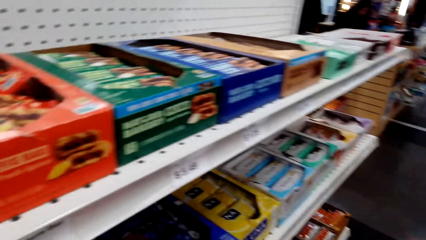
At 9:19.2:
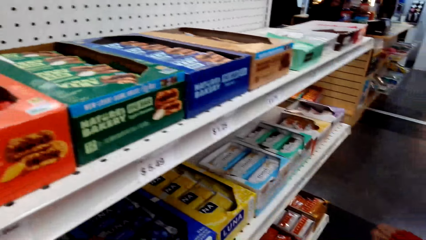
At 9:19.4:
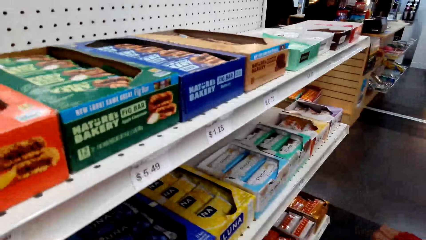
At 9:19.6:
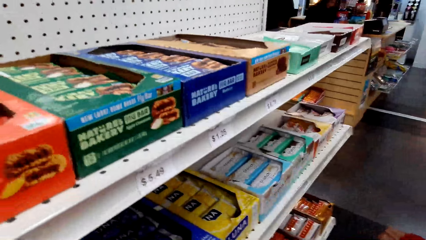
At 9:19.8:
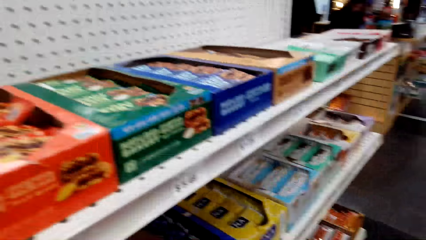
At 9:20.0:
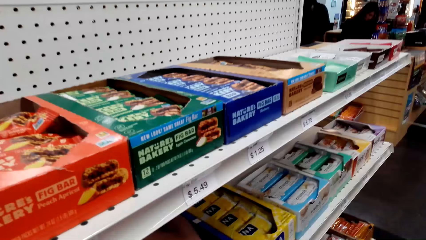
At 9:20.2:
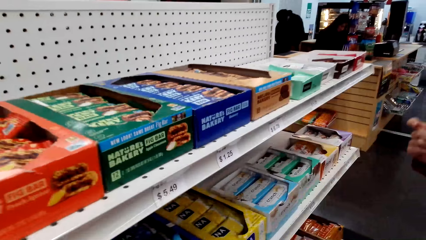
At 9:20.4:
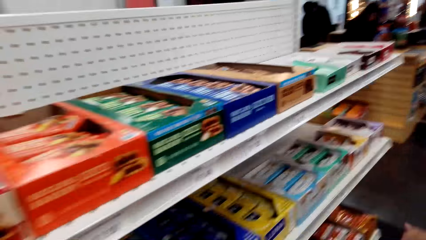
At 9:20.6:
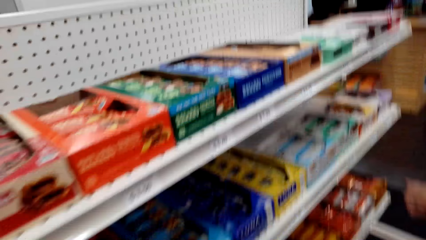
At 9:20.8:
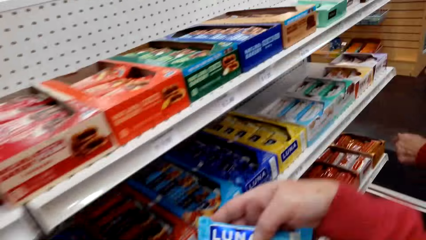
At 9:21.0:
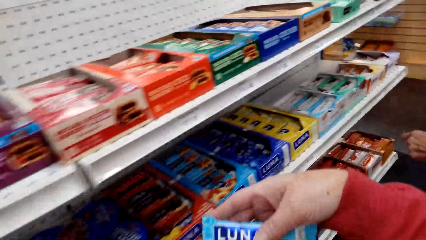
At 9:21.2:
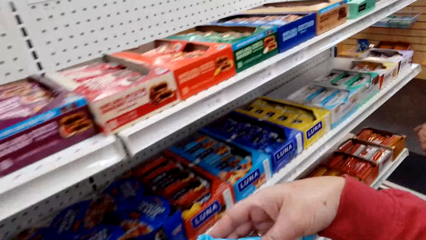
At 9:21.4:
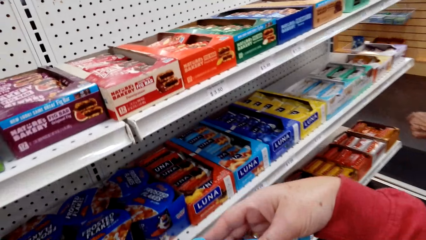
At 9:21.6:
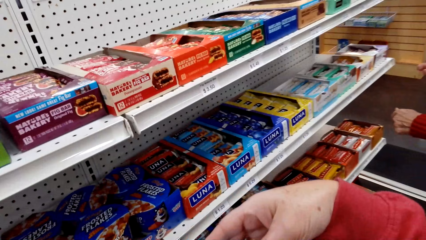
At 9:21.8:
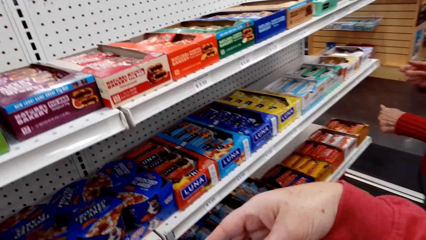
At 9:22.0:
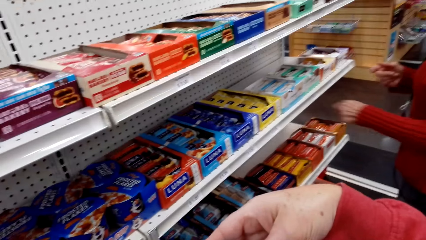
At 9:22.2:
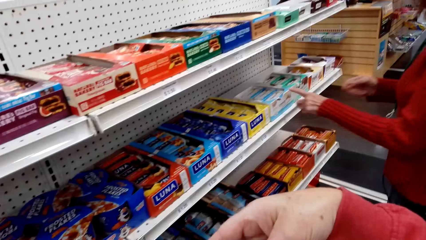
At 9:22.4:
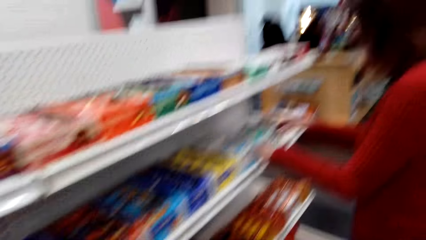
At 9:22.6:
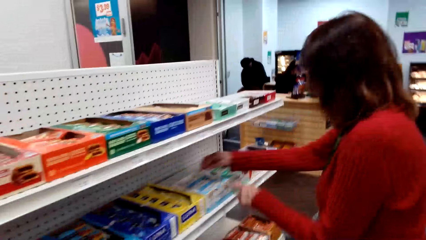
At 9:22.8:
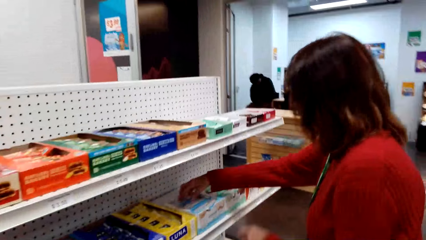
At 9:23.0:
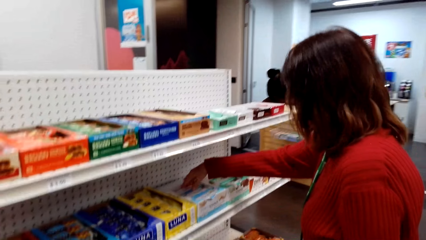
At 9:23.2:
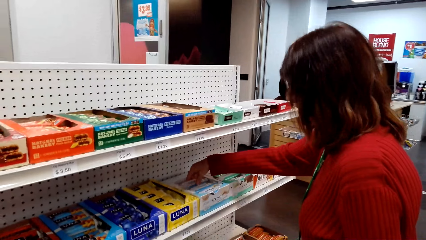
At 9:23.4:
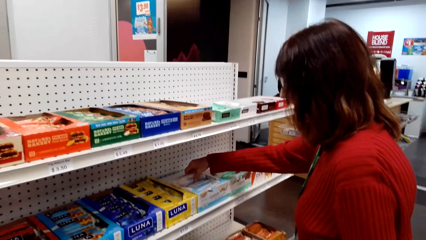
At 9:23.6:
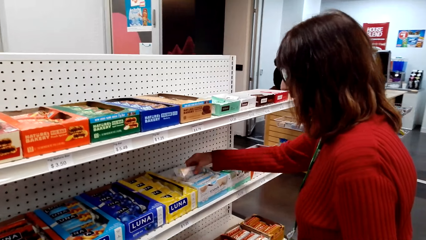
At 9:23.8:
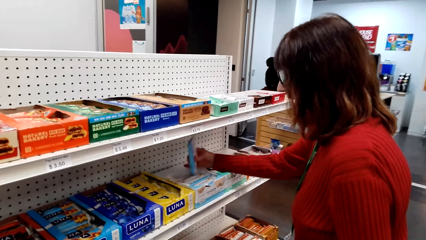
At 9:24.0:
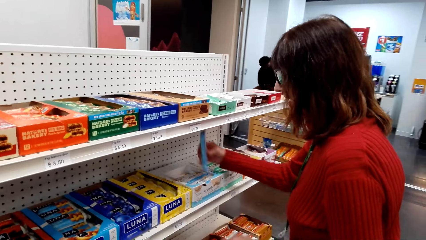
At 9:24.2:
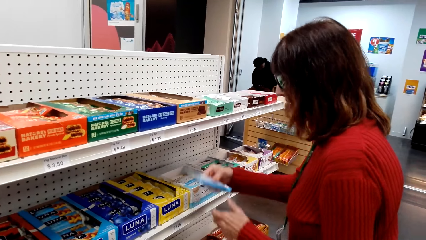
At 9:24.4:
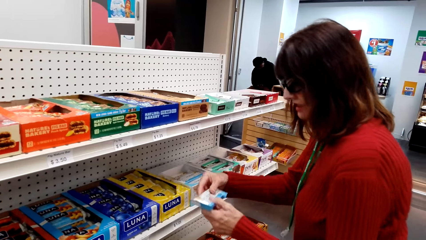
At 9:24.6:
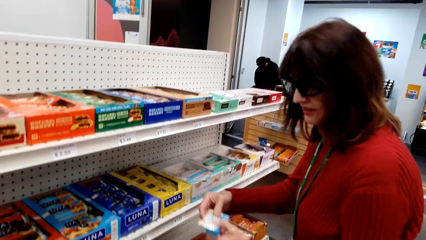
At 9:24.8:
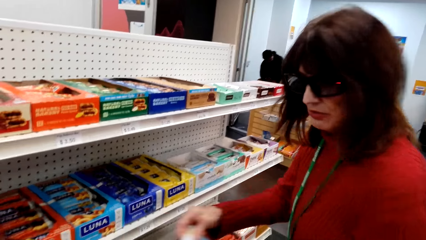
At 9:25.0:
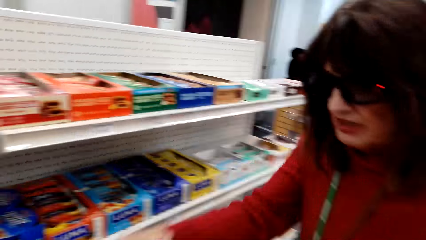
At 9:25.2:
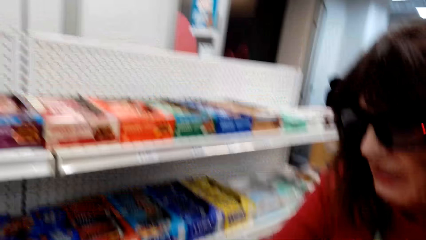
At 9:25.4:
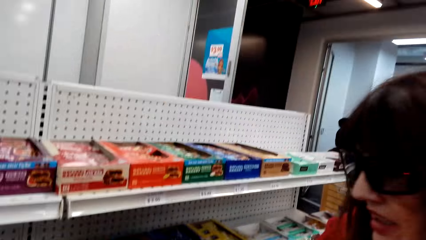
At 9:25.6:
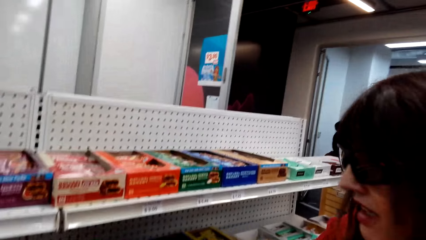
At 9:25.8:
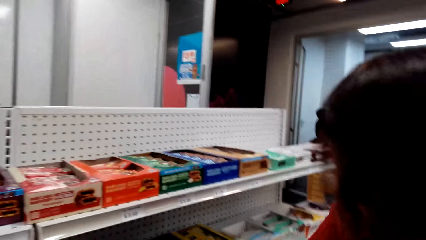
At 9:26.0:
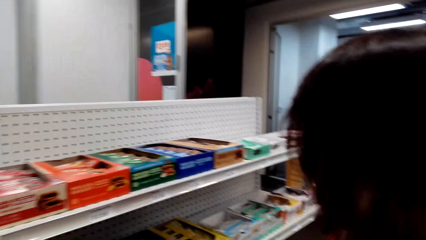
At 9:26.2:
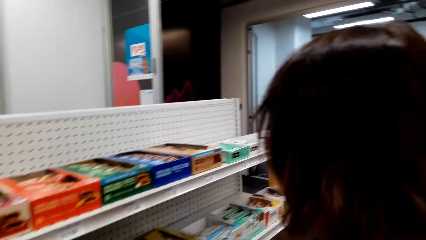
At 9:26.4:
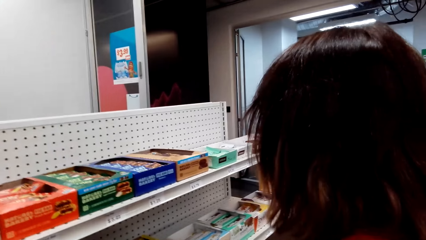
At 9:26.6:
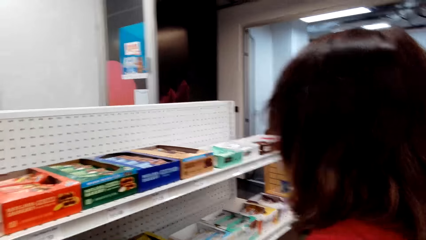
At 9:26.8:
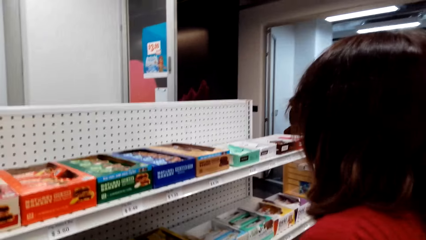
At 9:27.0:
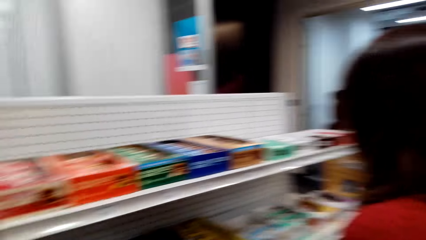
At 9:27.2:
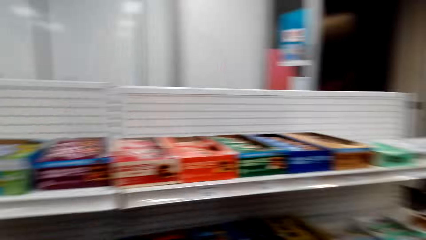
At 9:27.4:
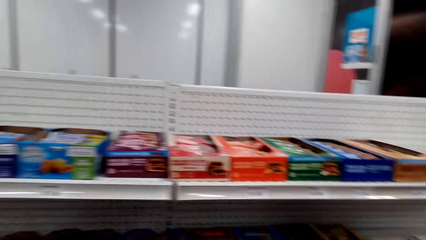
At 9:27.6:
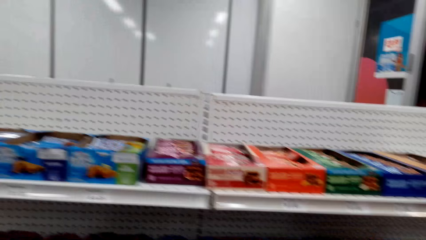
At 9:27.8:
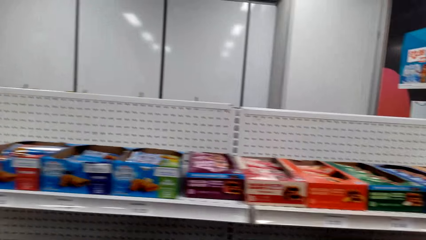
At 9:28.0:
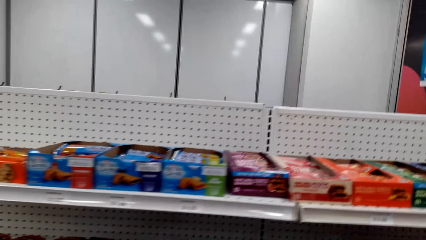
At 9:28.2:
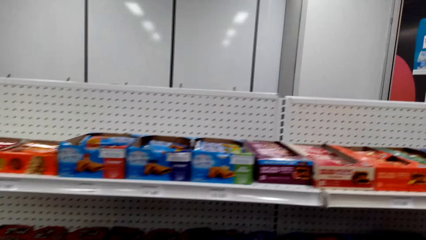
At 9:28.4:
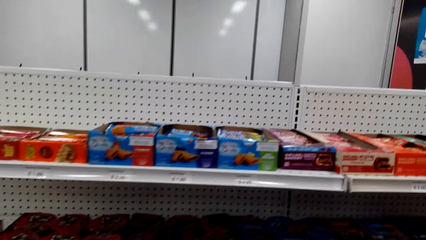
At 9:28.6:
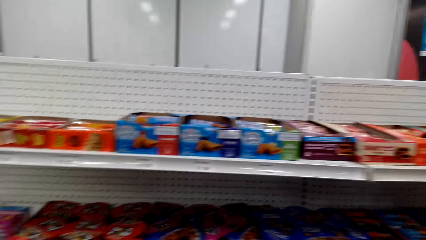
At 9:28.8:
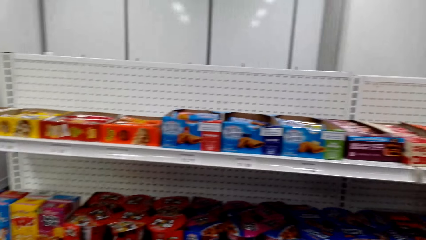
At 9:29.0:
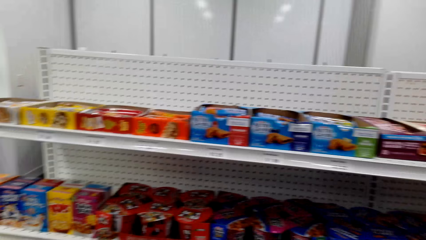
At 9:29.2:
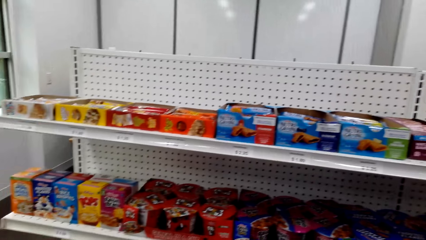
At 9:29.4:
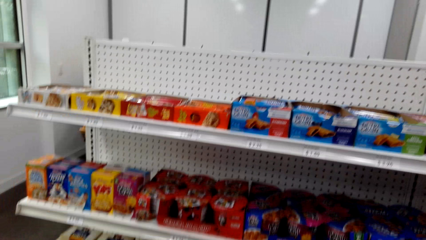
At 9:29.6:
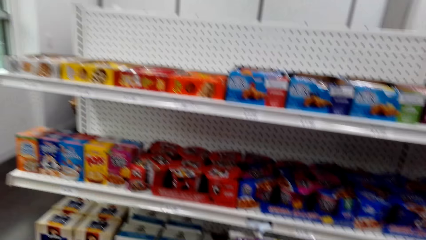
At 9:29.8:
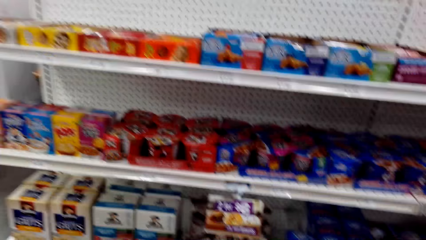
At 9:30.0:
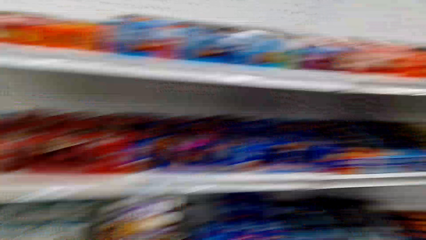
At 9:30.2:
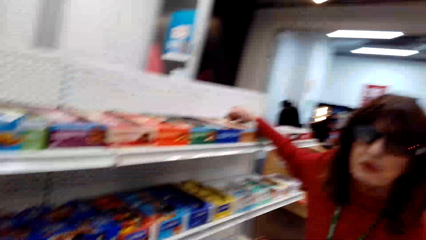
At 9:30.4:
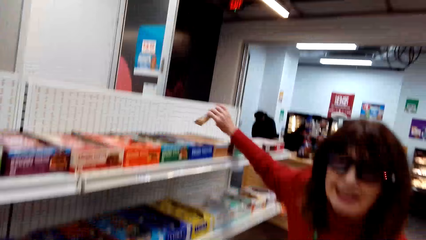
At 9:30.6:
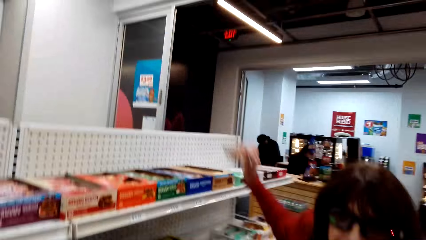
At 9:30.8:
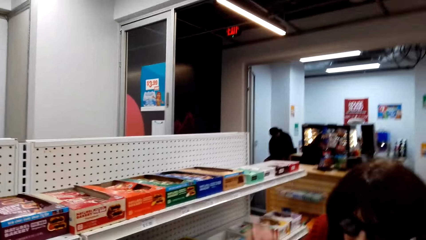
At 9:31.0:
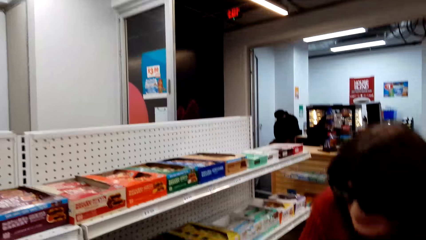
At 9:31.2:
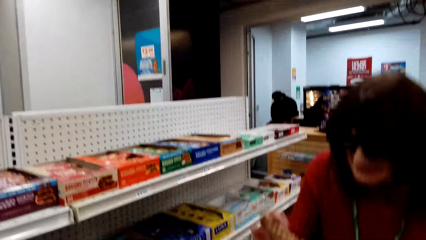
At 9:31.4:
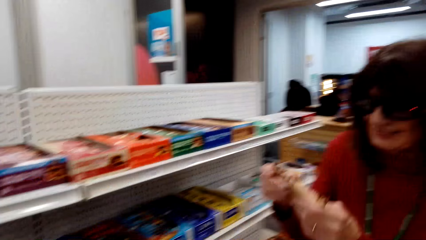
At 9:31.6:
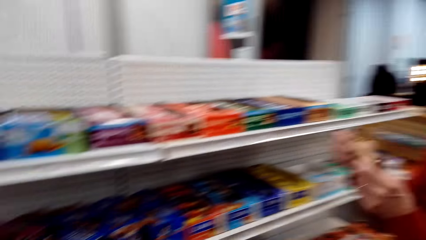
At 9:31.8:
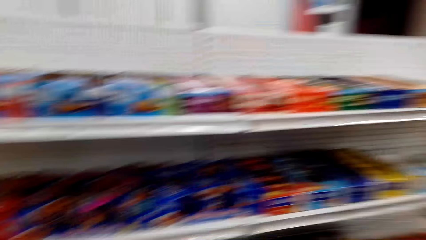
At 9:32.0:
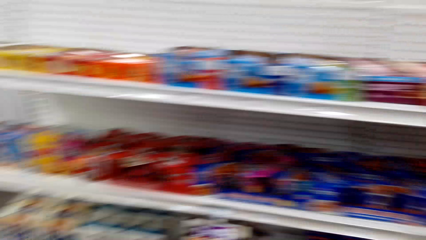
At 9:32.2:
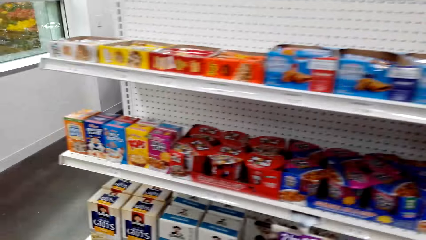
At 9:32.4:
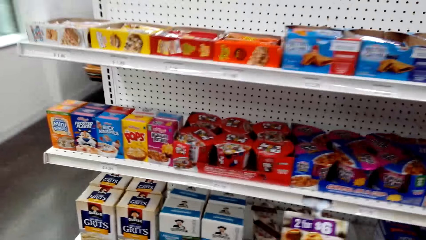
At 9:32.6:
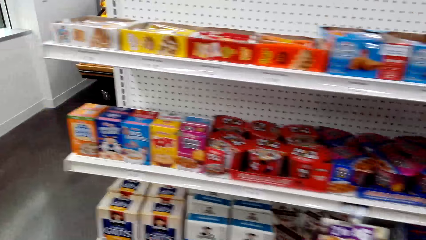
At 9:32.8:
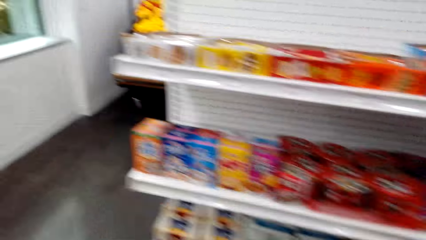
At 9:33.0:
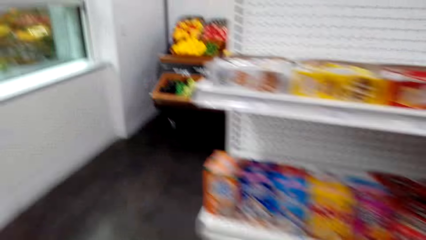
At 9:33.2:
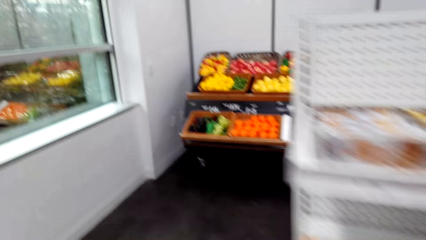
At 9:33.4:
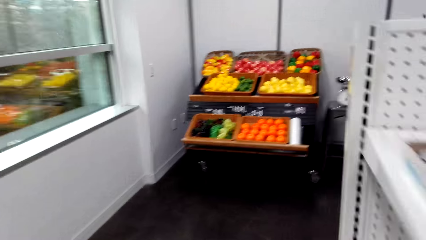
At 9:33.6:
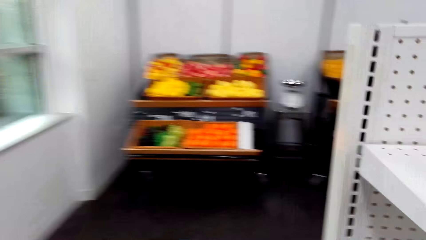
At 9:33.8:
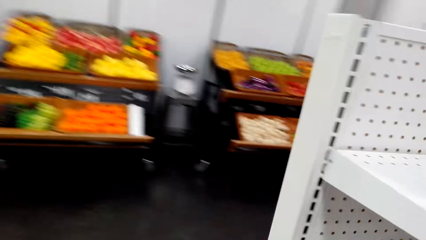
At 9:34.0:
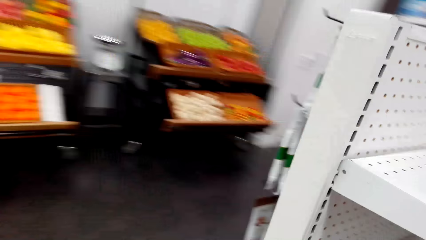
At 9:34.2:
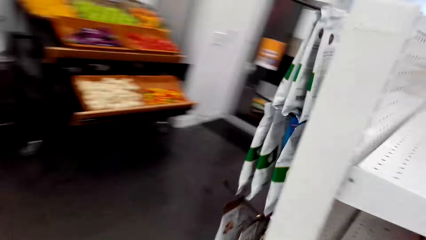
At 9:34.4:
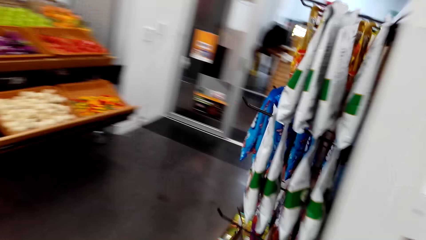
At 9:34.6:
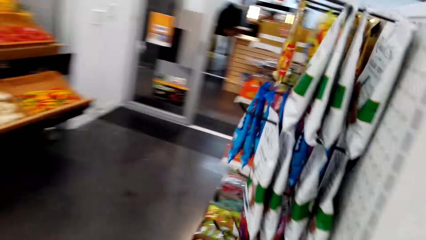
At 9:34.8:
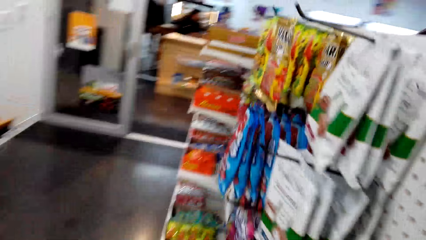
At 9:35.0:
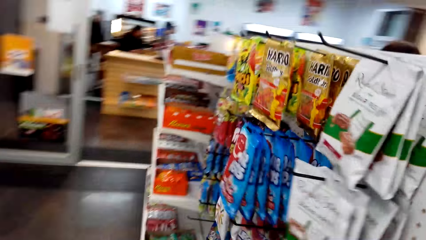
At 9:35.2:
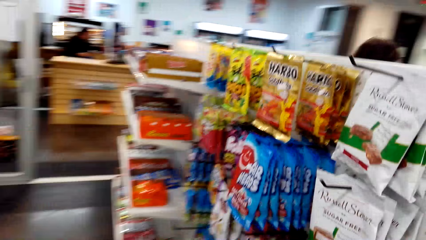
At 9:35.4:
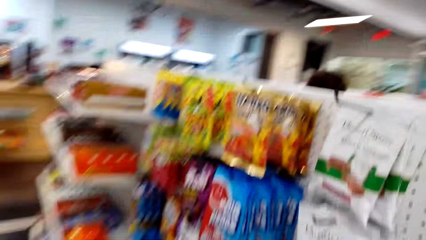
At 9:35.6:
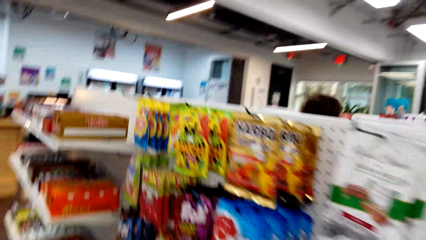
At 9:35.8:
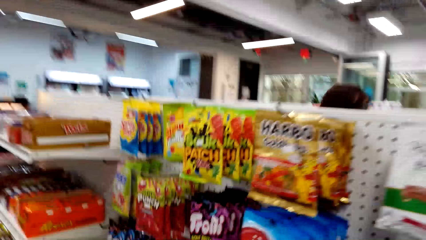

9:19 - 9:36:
The camera wearer reads a Luna bar. A woman picks up a crunch candy bar or snack bar. The woman hands over the snack bar. The woman picks up something. The camera wearer walks around the supermarket shelves.
